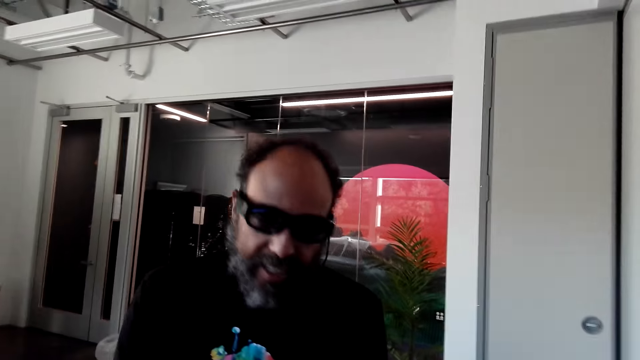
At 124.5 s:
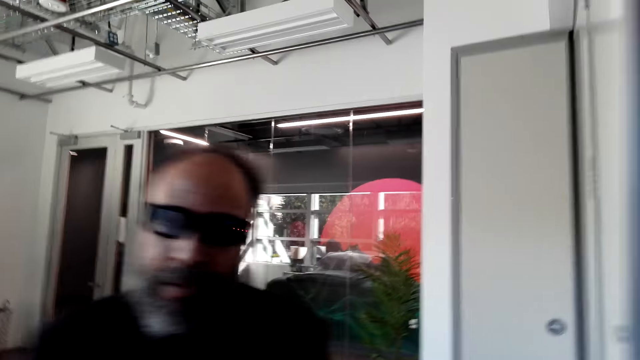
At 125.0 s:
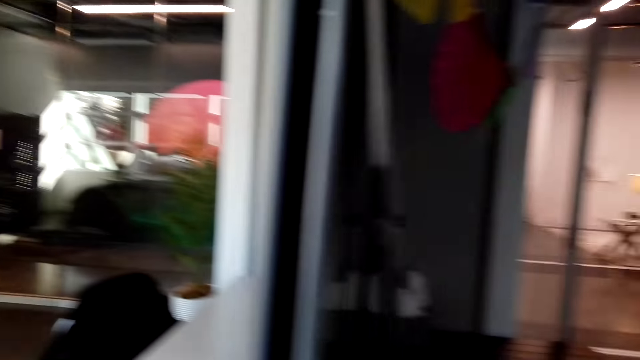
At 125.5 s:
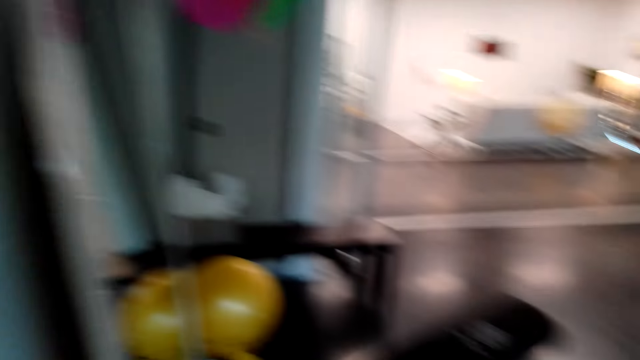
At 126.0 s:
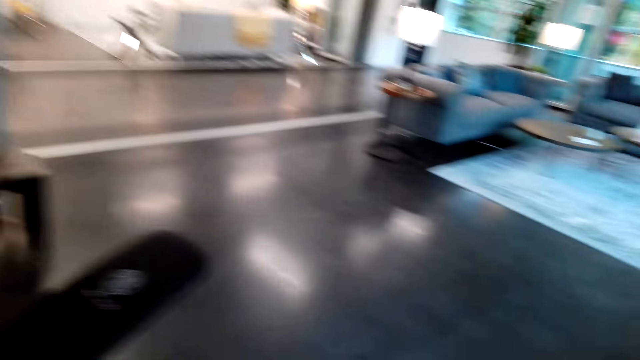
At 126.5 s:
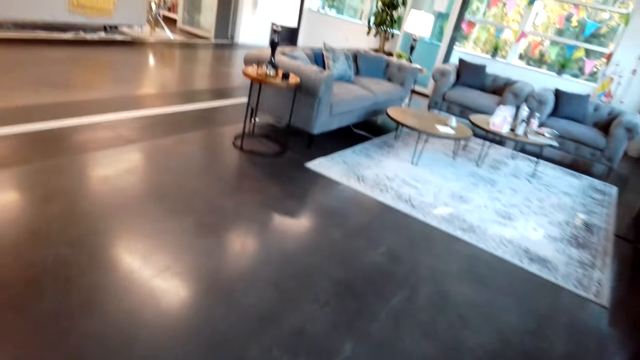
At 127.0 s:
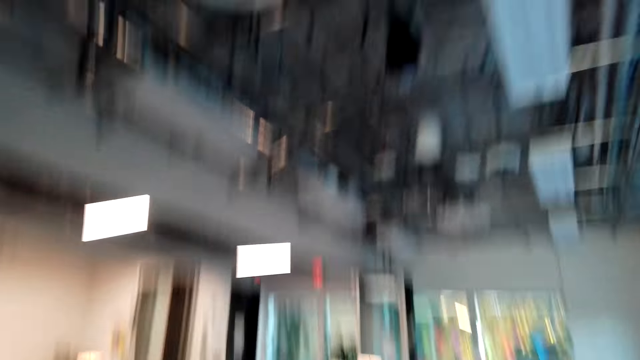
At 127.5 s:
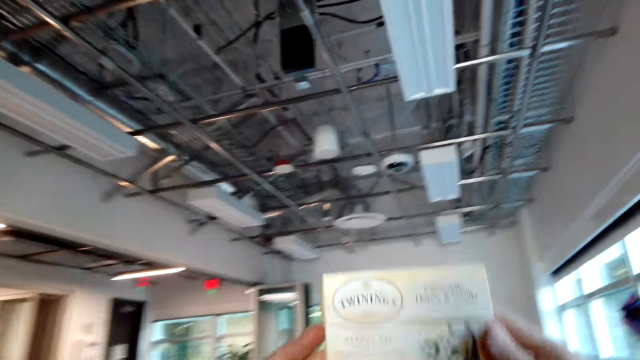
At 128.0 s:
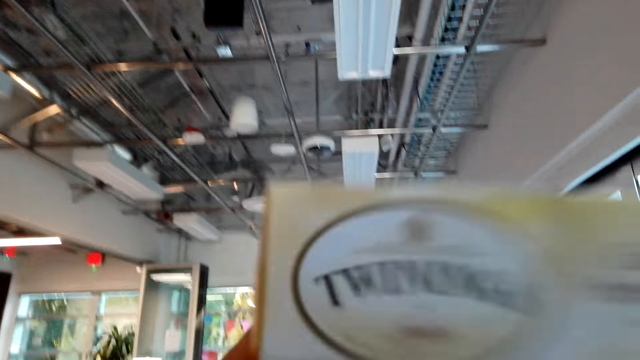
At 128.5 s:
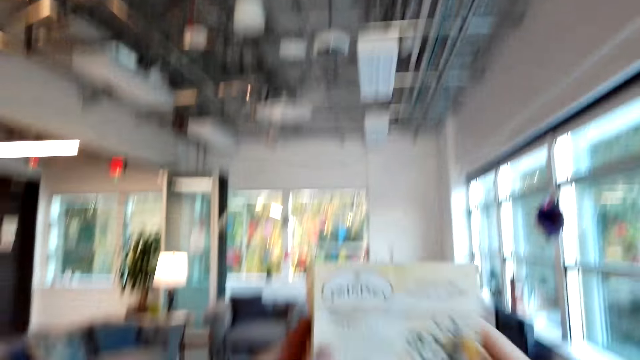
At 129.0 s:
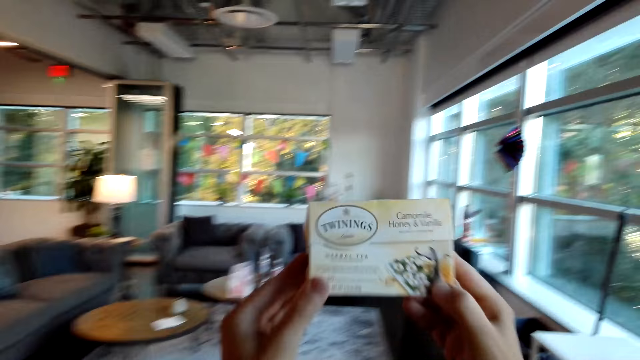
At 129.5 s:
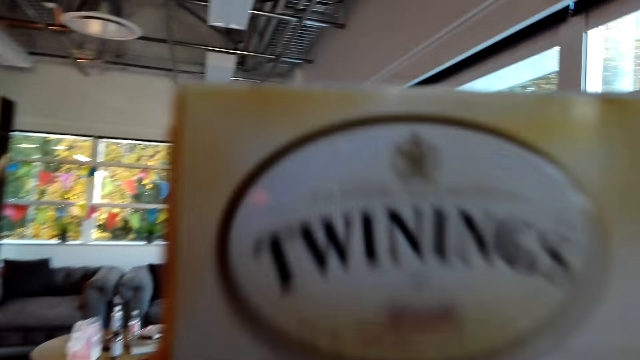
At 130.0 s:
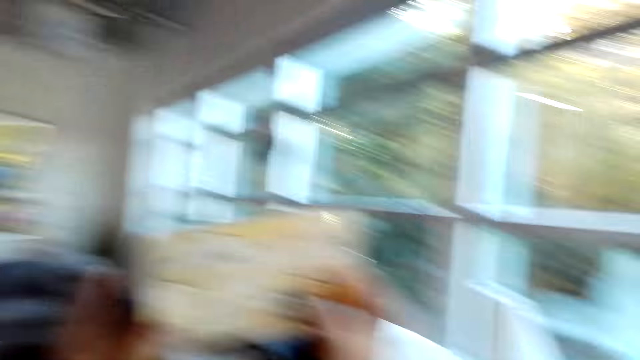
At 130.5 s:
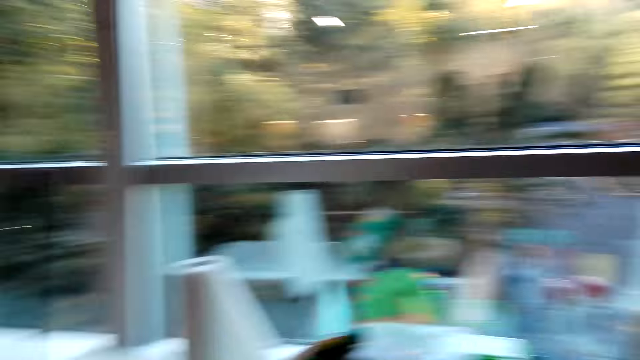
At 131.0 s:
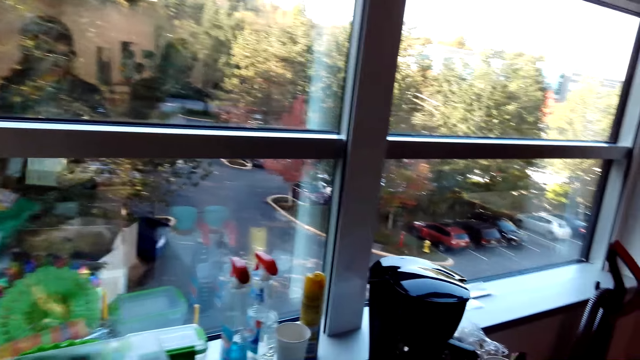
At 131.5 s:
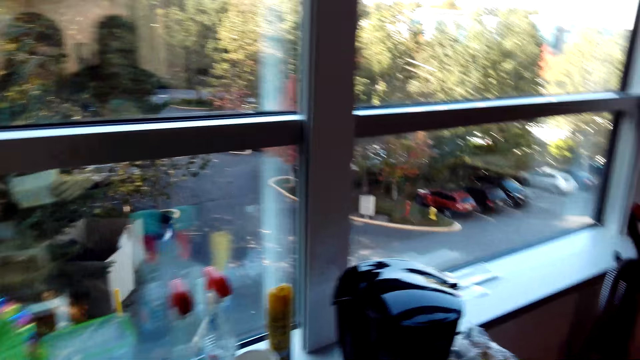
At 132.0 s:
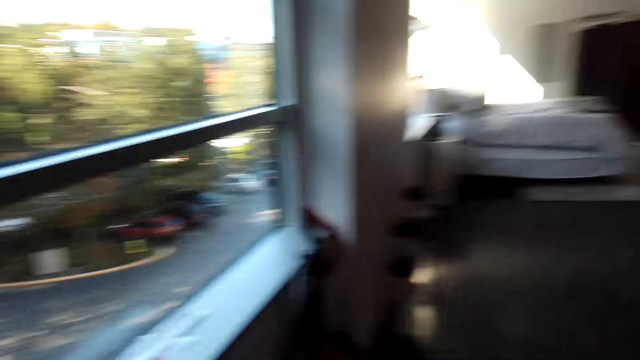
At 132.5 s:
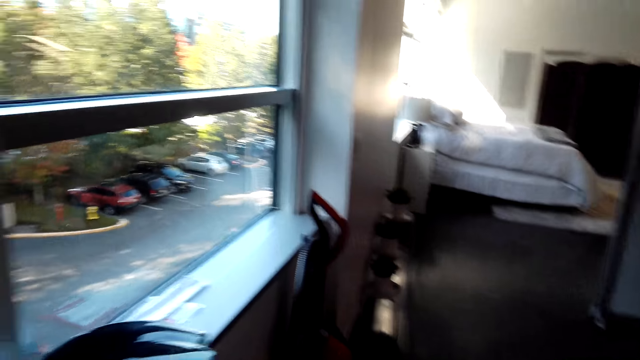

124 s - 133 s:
The camera wearer talks to a man. The man talks to the camera wearer. The camera wearer looks around. The man moves around. The camera wearer does something. They look around.

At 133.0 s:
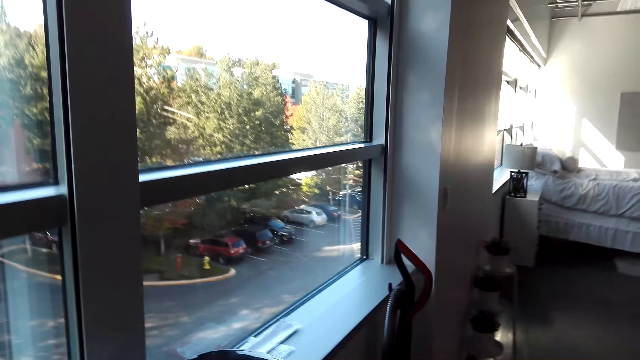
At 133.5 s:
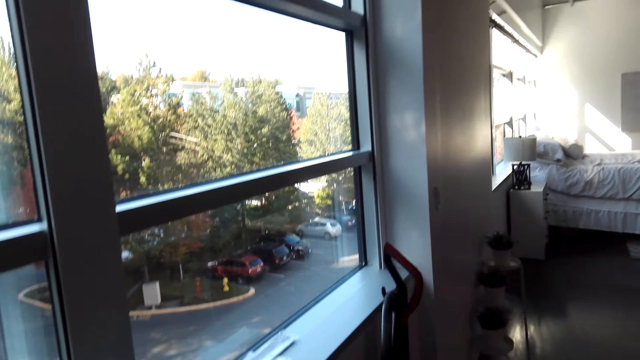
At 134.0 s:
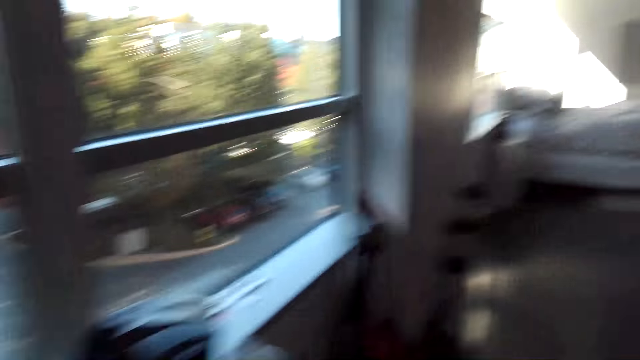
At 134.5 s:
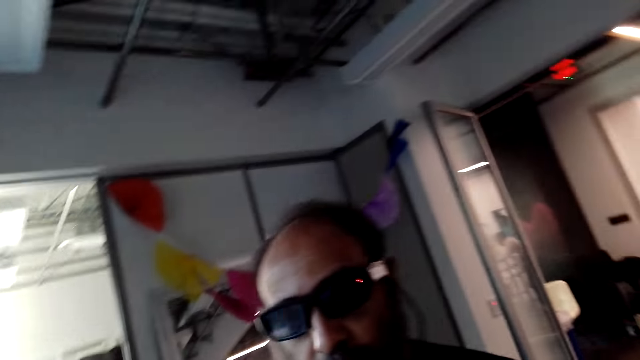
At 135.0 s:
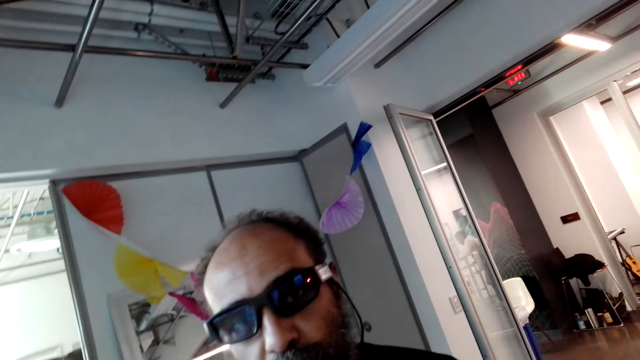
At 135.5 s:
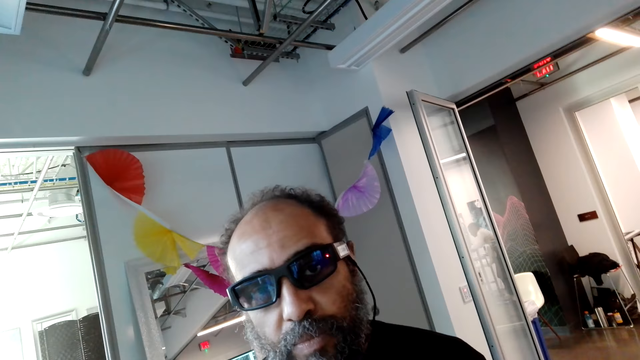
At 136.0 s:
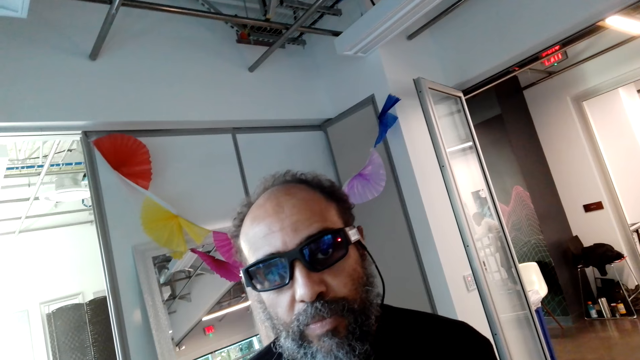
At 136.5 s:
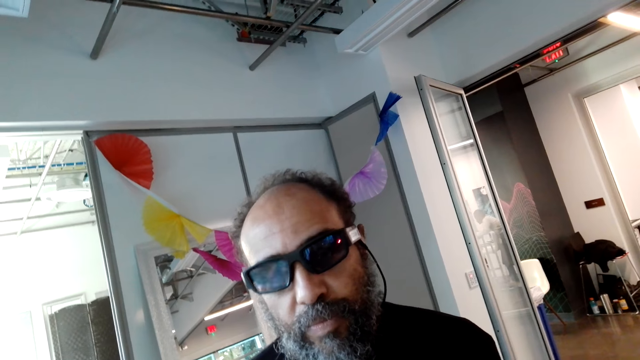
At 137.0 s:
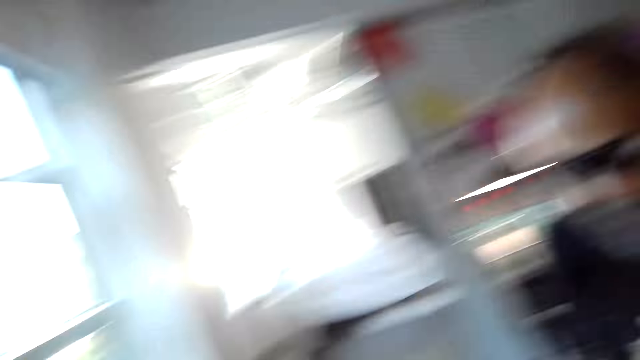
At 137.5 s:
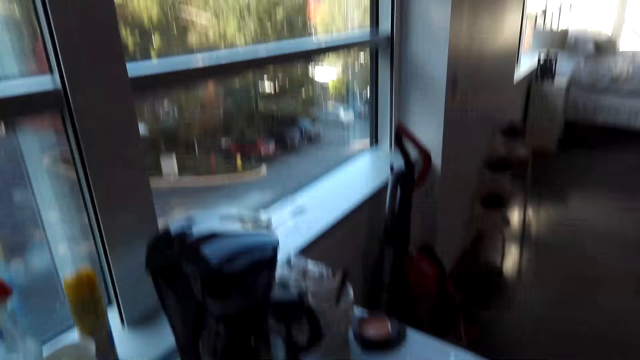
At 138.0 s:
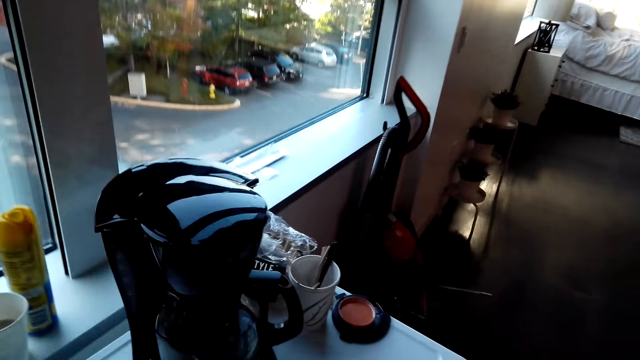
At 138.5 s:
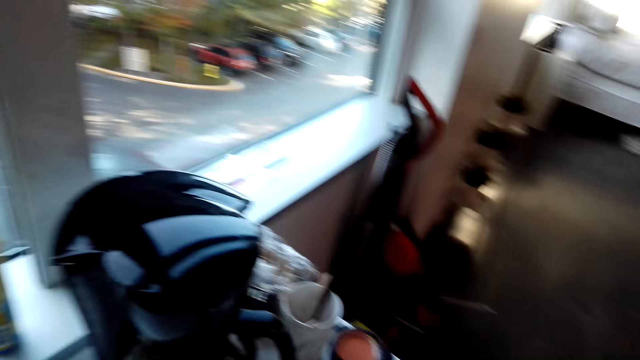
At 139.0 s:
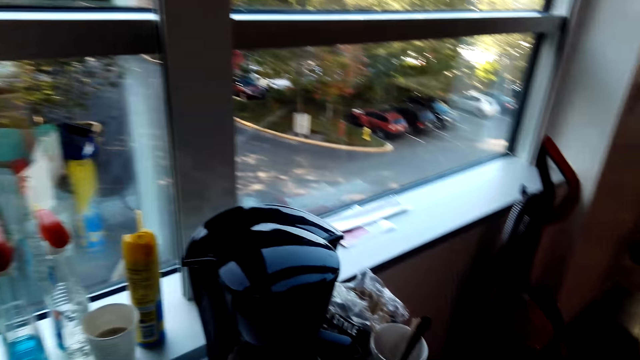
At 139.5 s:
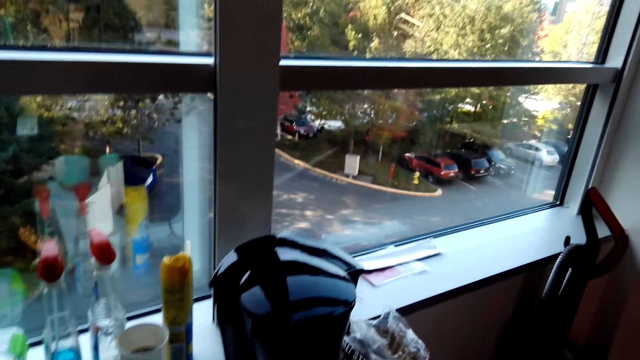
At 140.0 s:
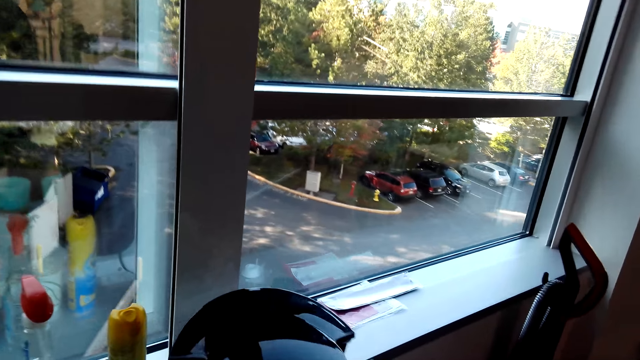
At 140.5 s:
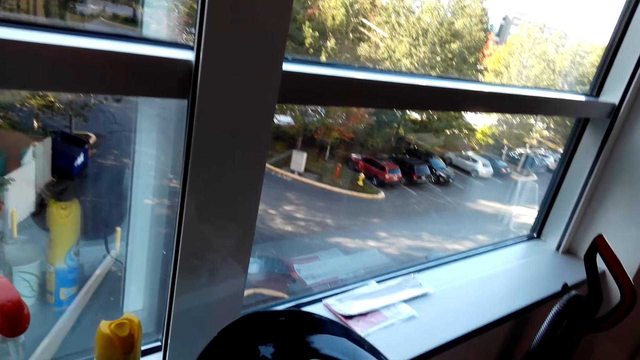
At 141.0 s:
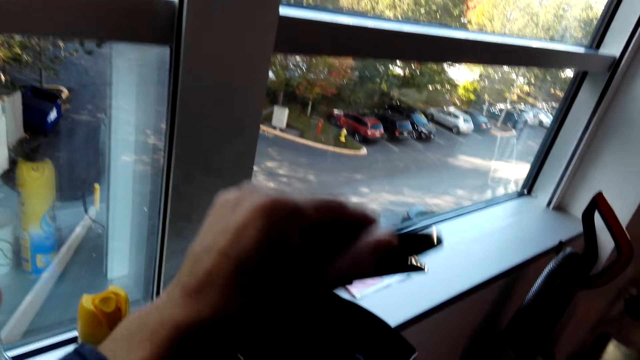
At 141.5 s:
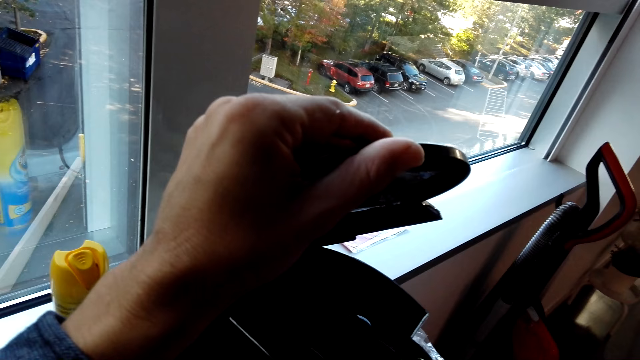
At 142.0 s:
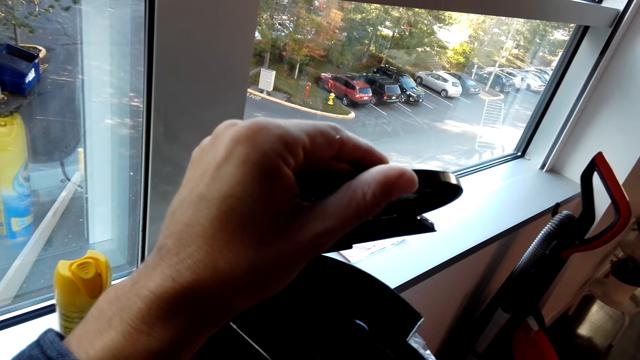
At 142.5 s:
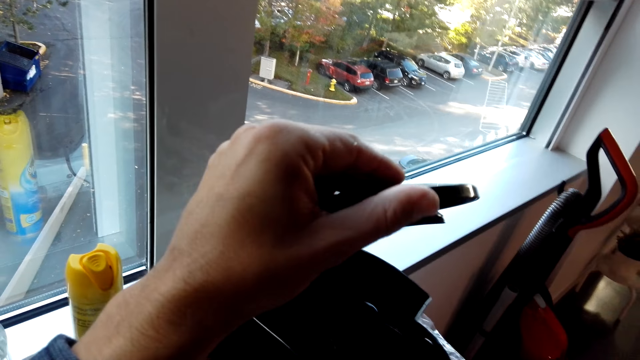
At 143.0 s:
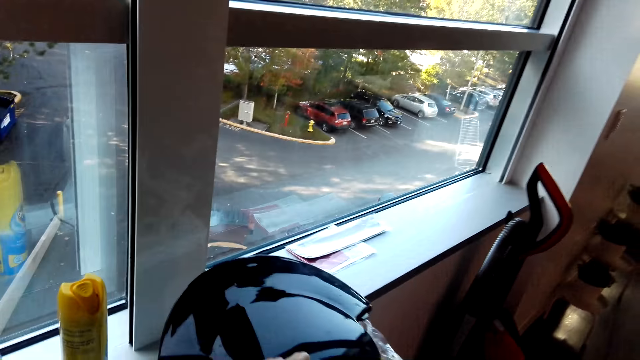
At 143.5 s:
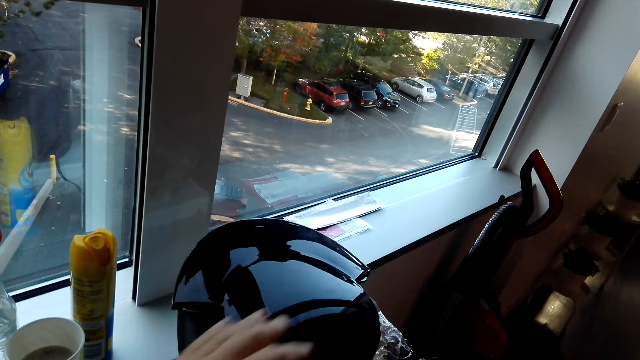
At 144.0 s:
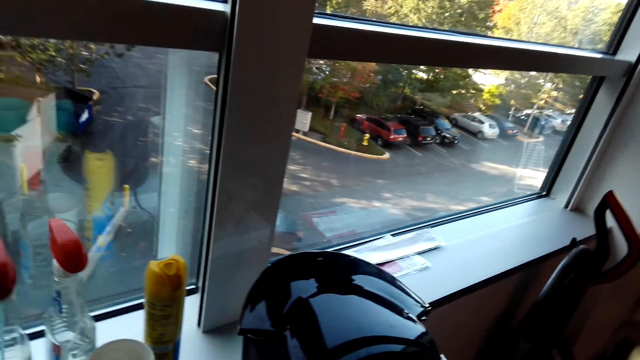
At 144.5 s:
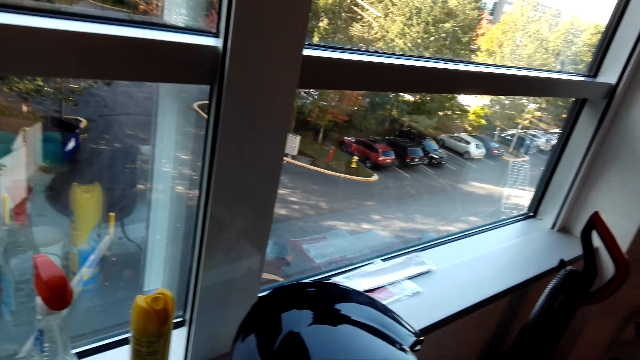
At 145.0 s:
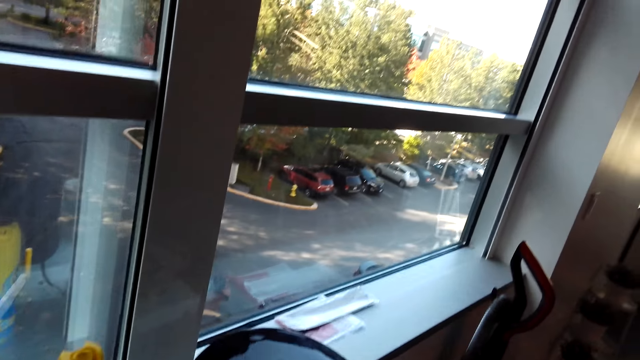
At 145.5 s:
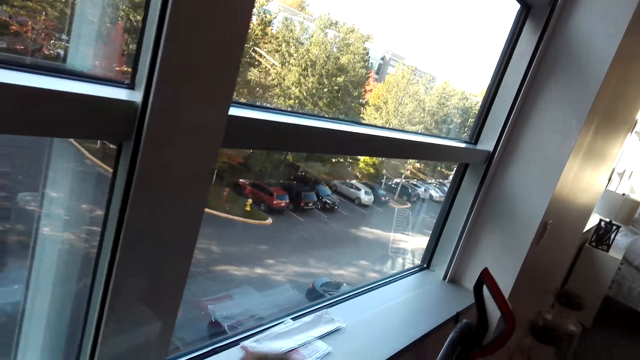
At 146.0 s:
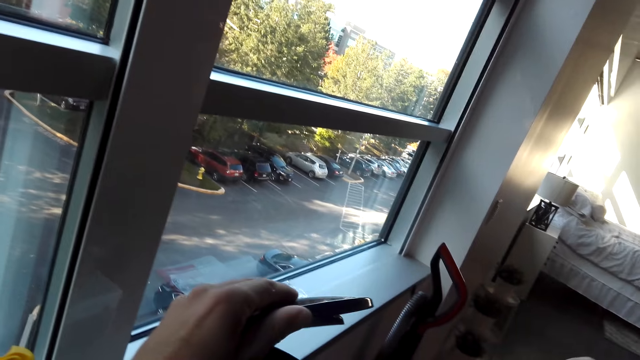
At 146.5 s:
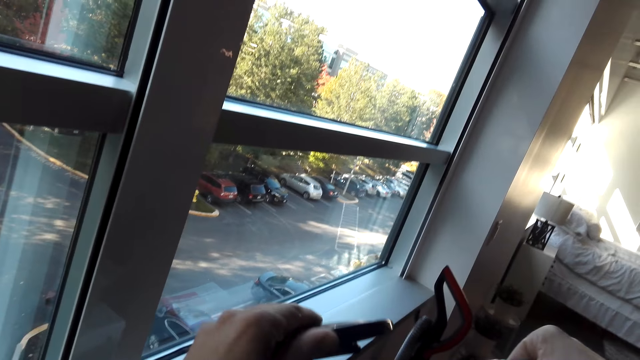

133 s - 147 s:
A man does something. The man talks to the camera wearer. The camera wearer talks to the man. They look around. They open the kettle jug. They cover the kettle. They do something.
